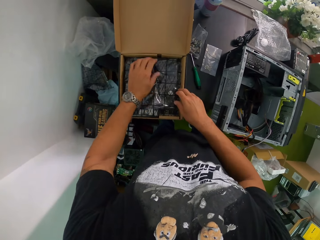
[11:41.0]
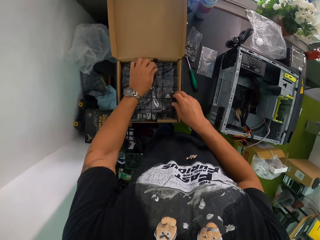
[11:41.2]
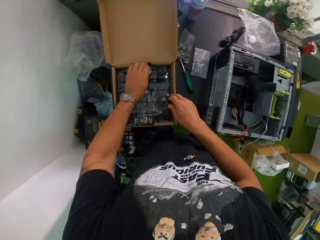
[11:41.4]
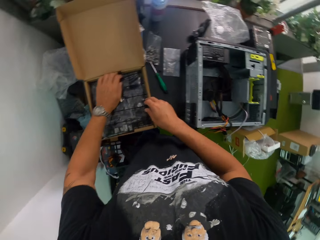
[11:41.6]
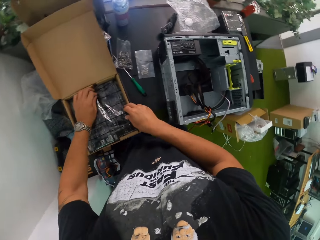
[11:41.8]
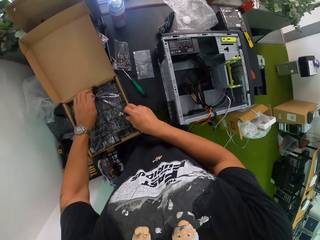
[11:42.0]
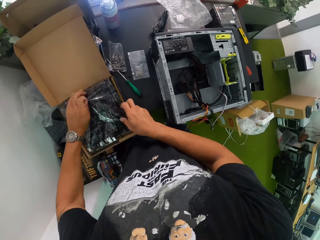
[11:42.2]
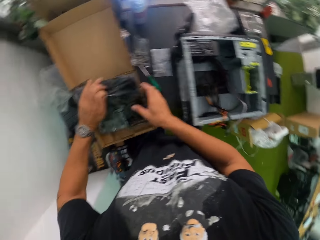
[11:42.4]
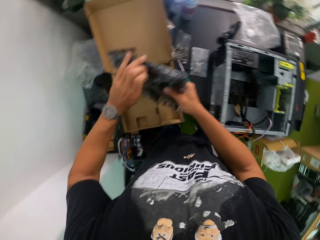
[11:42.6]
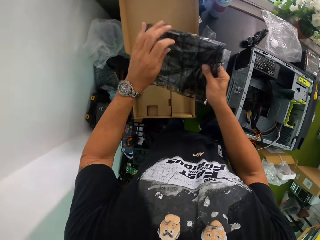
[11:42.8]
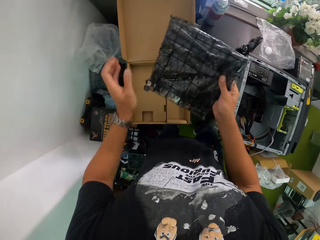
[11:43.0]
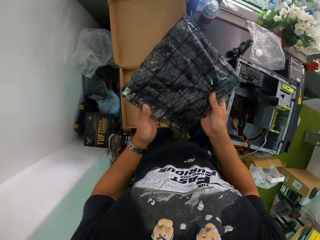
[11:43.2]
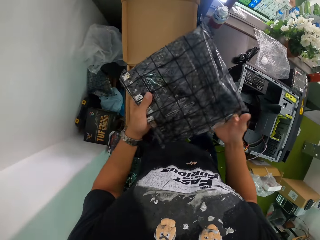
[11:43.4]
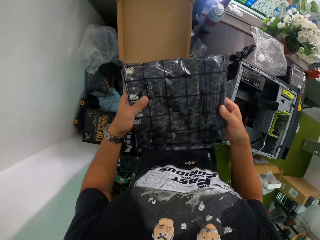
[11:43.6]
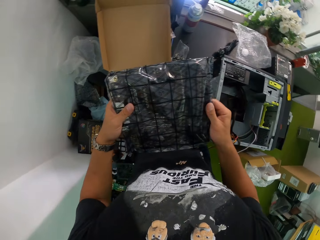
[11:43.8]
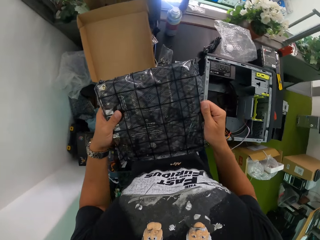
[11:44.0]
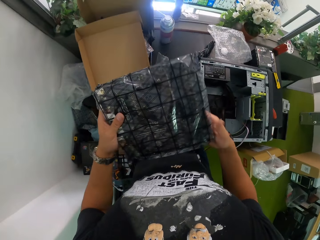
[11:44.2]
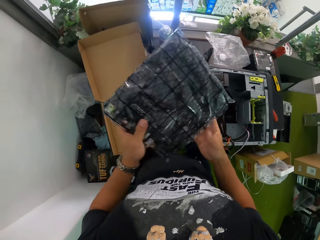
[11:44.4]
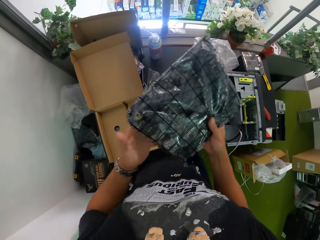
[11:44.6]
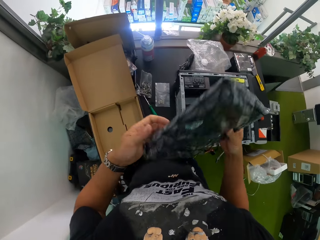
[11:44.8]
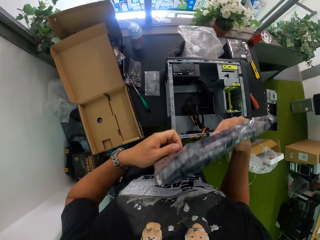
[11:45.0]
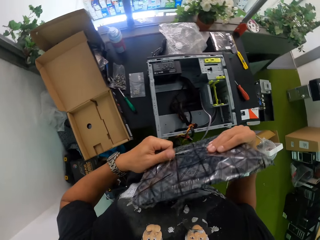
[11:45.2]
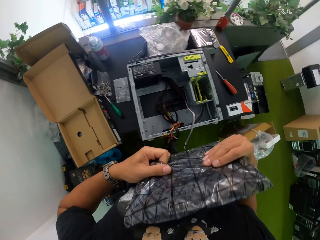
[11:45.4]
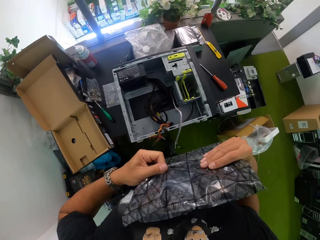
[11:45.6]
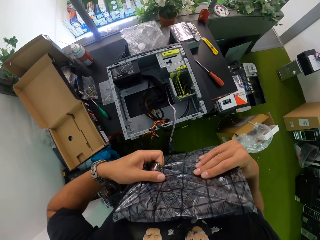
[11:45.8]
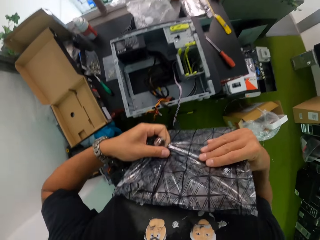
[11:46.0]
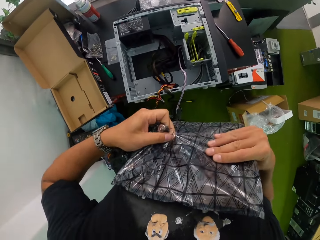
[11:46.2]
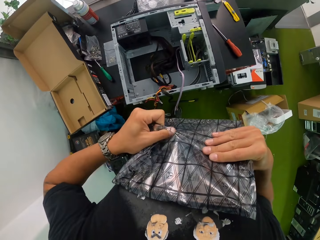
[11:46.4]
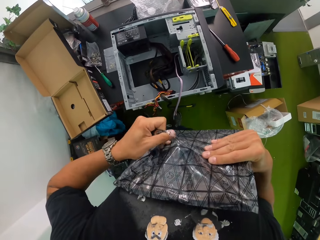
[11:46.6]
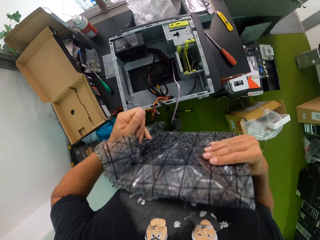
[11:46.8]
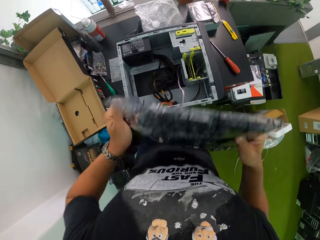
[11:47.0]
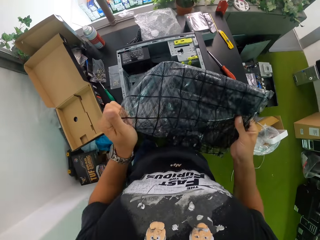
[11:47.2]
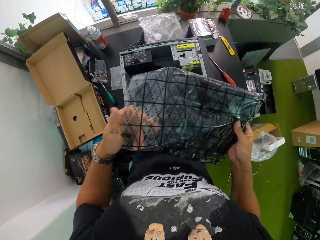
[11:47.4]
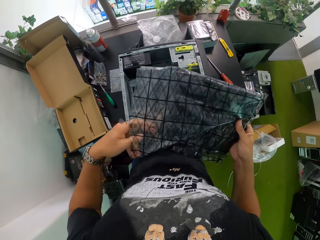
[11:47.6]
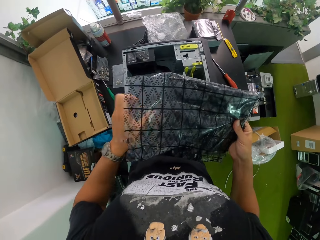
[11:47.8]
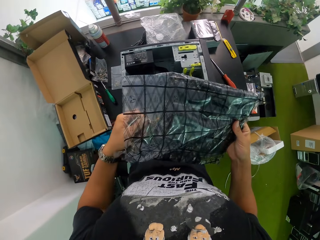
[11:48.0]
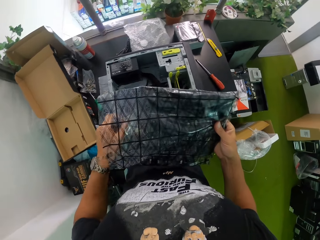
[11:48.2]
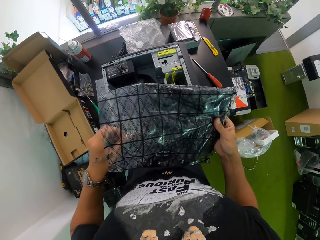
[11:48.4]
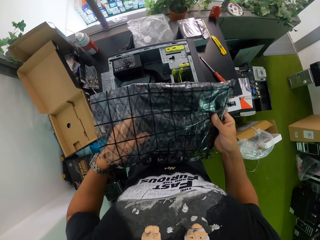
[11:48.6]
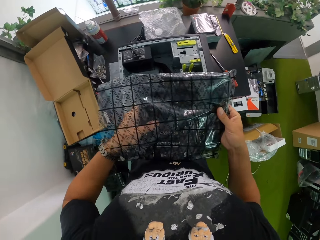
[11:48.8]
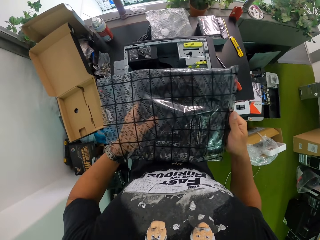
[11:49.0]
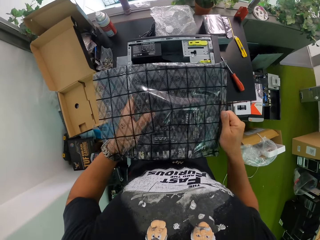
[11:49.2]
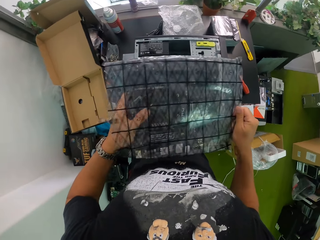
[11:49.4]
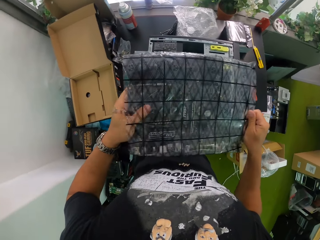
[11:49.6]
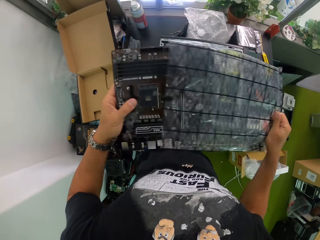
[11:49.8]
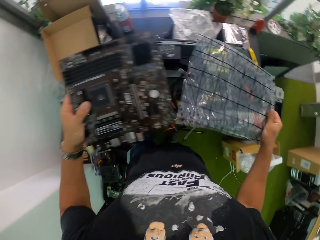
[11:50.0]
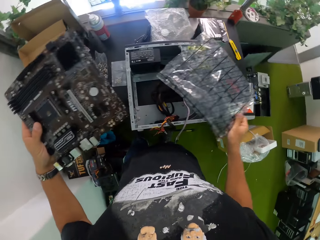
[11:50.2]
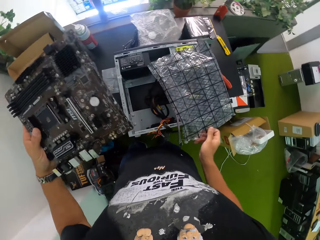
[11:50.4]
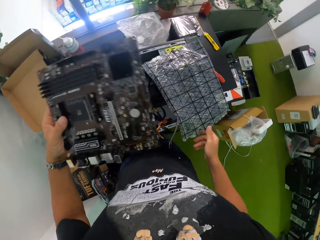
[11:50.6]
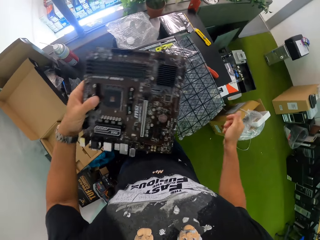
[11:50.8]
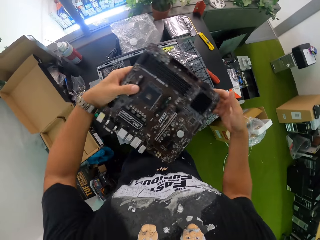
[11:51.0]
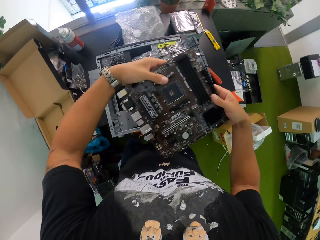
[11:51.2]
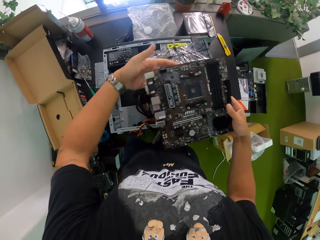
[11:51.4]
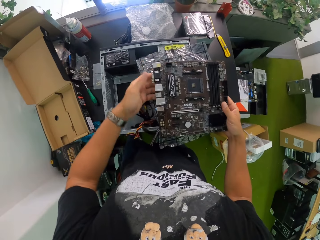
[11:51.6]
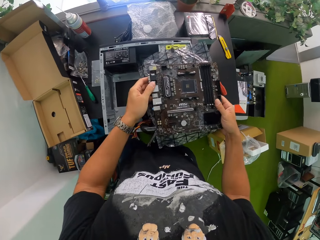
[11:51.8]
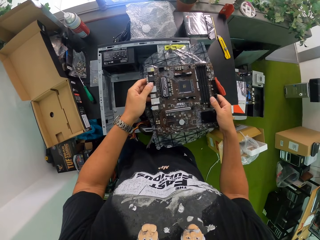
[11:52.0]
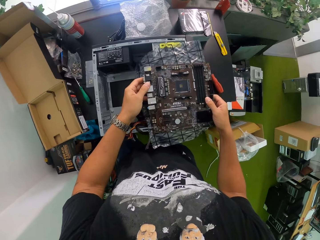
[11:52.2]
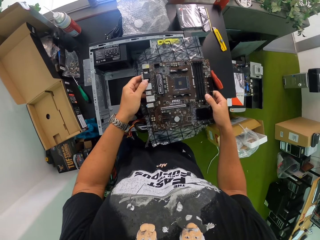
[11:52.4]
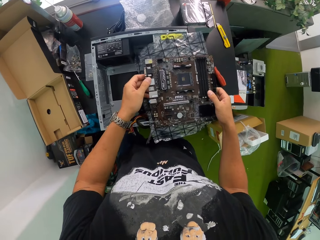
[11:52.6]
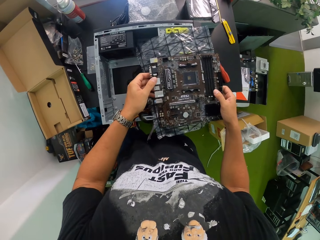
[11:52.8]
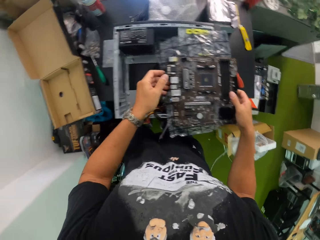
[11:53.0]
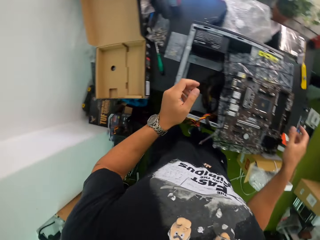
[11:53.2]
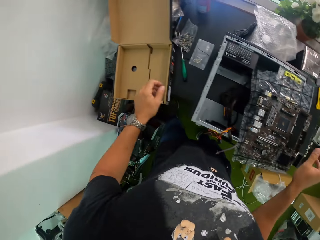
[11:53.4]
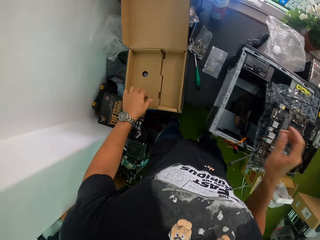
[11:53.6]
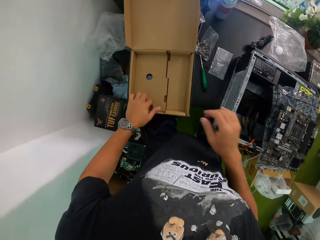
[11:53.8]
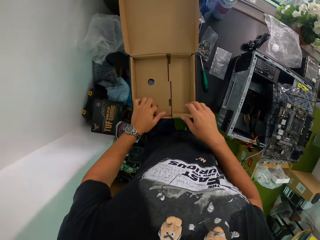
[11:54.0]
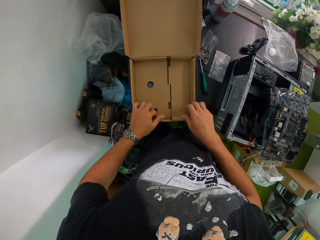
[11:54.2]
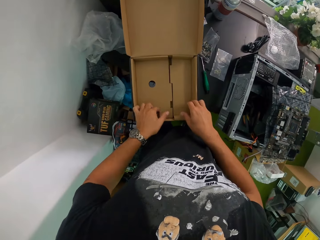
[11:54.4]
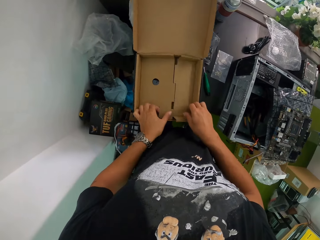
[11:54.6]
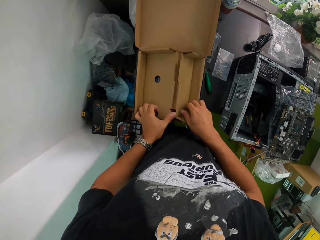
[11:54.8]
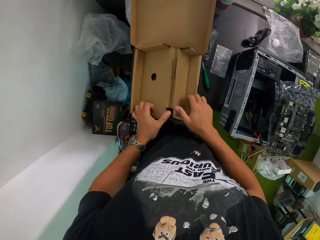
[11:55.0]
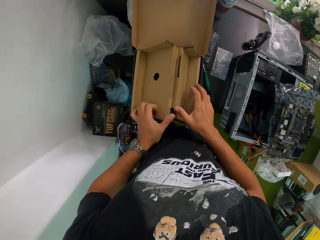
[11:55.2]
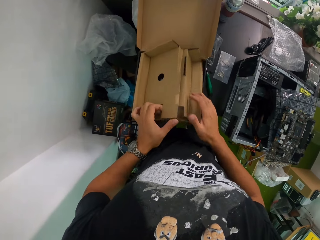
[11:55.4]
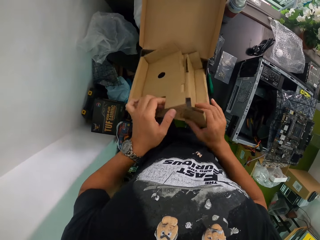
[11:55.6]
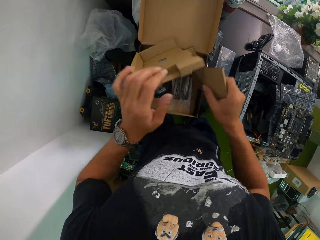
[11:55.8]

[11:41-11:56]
The camera wearer touches a motherboard in the box with his left hand. He picks up the motherboard from the box with his left hand. He holds the motherboard with both hands. He turns the motherboard with both hands. He unseals the nylon of the motherboard with his left hand. He puts his left hand into the nylon of the motherboard. He takes out the motherboard from the nylon with his left hand. He drops the nylon of the motherboard on the CPU. He holds the motherboard with both hands. He puts the motherboard on the CPU with both hands. He looks at the electronic. He holds a compartment in the box with his left hand. He removes the compartment from the box with both hands.

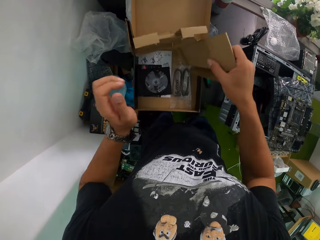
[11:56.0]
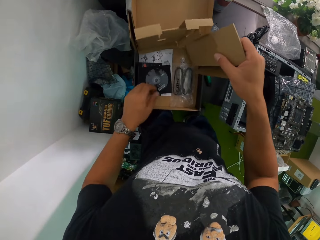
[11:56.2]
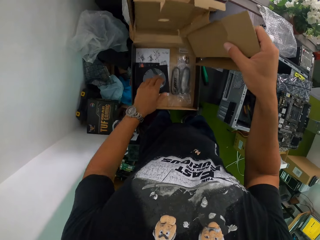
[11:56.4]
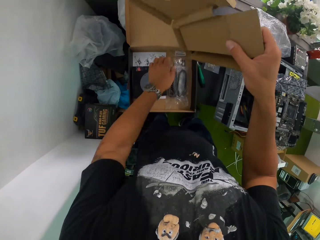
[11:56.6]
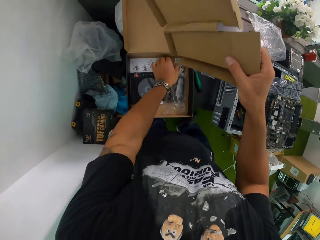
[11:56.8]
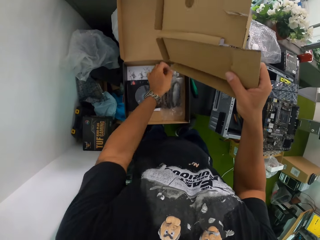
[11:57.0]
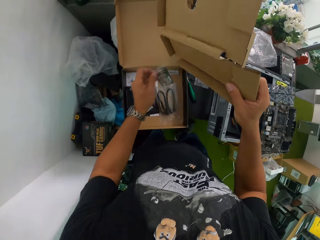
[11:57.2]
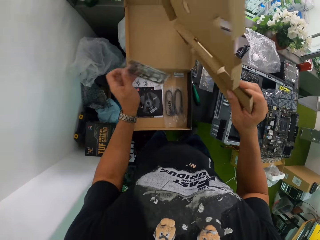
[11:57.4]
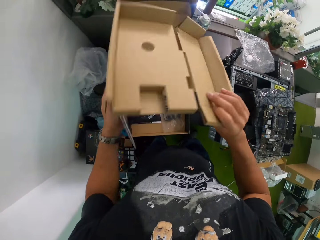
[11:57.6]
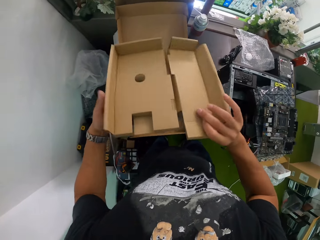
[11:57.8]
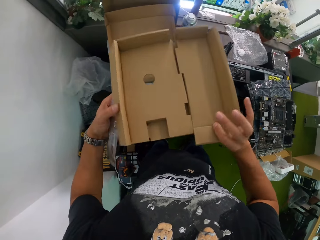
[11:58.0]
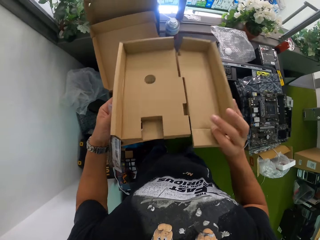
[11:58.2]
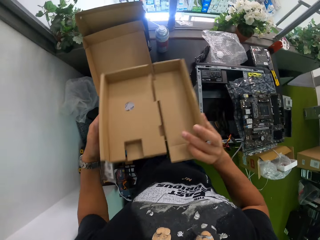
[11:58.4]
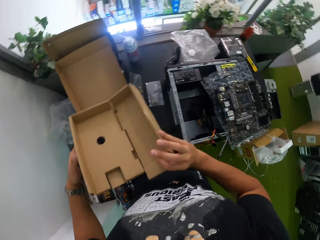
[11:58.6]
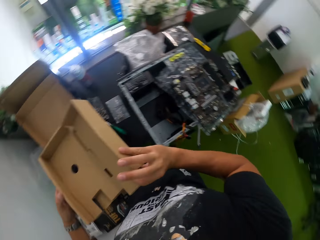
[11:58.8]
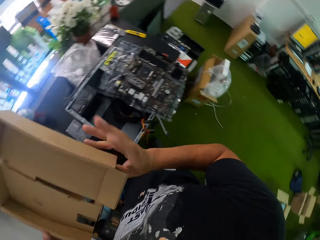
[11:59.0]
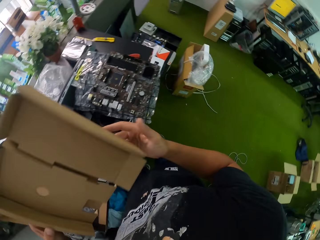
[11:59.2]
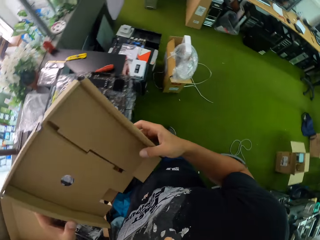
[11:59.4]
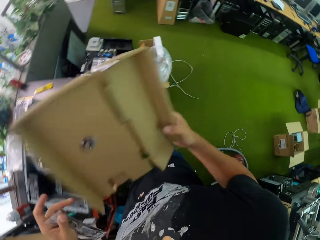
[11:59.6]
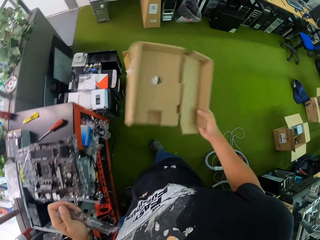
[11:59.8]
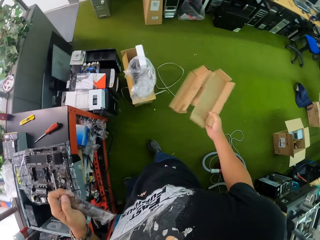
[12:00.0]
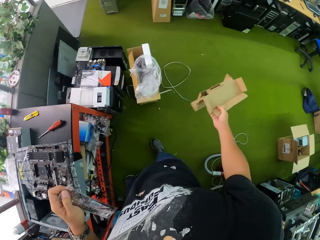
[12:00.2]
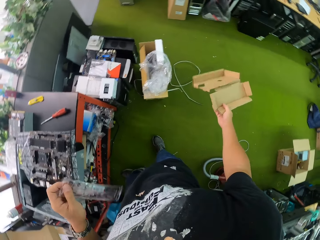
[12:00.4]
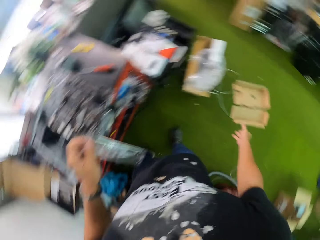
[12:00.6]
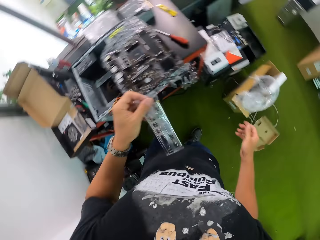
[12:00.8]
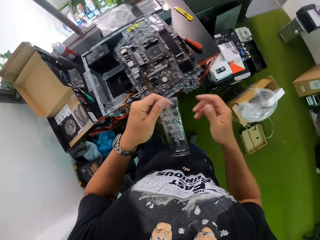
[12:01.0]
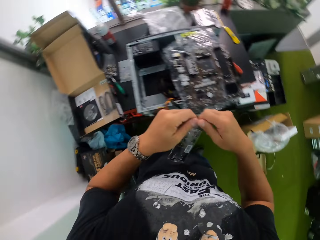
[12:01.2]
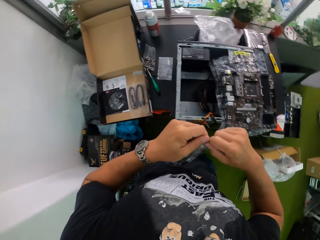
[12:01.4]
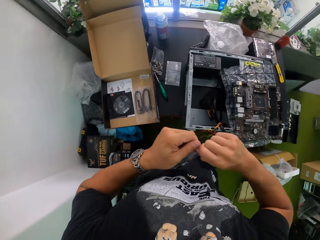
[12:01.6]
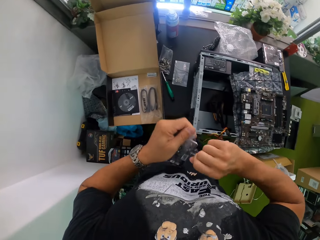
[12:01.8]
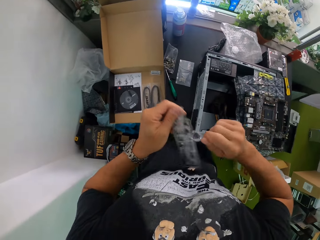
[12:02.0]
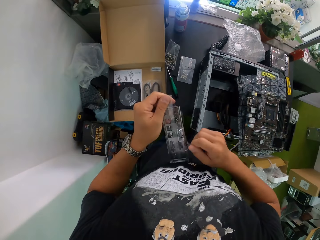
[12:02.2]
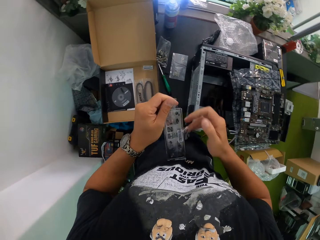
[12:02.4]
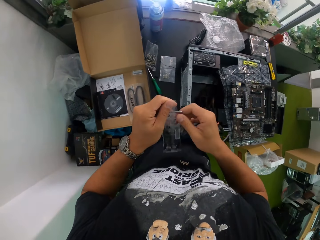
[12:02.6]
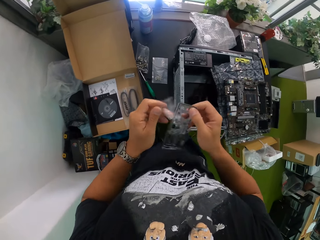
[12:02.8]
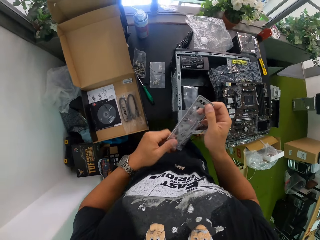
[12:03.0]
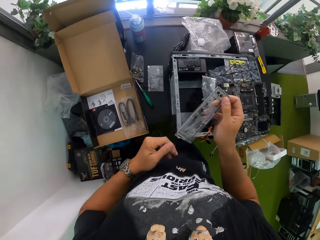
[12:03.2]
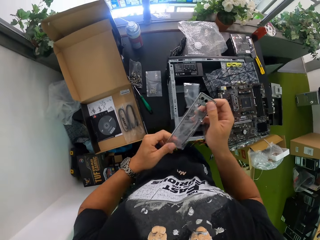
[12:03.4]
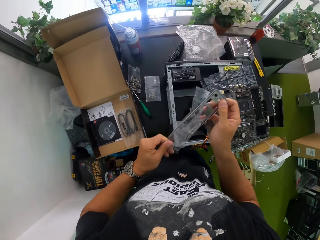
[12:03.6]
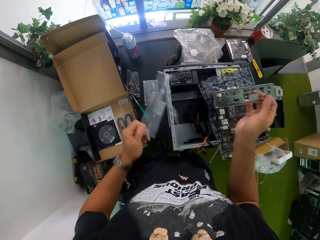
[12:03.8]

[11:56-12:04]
The camera wearer holds the compartment with his right hand. He picks up a spare part from the box with his left hand. He holds the compartment with both hands. He drops the compartment on the floor from his right hand. He tears the nylon of the spare part with his right hand. He takes out the spare part from the nylon with his right hand.
